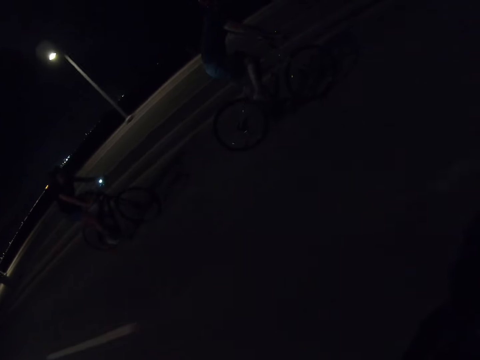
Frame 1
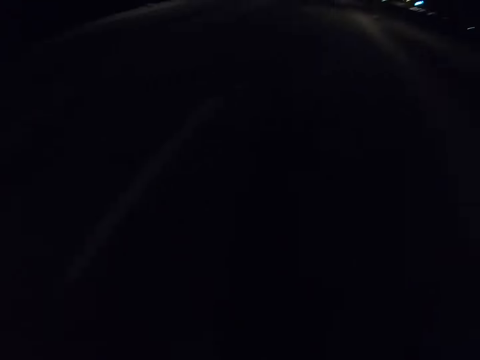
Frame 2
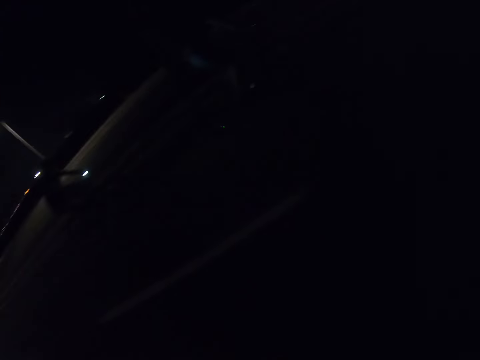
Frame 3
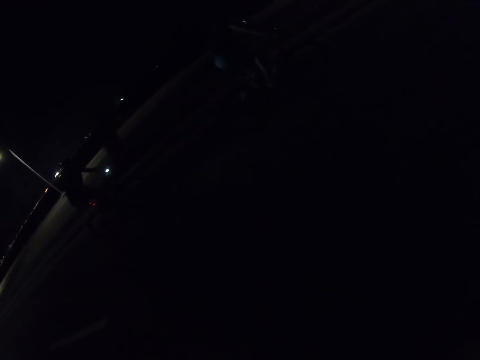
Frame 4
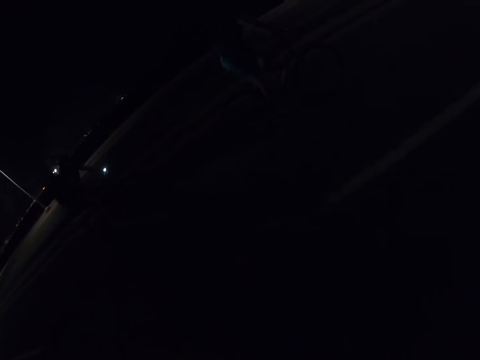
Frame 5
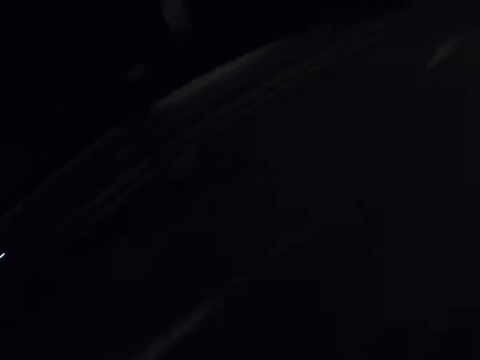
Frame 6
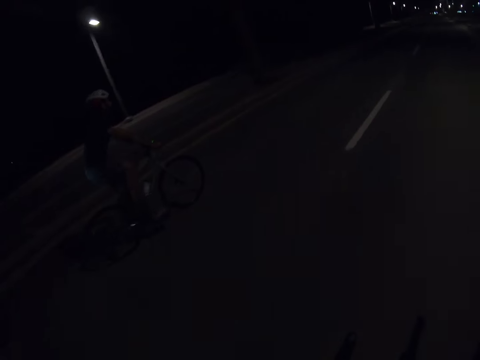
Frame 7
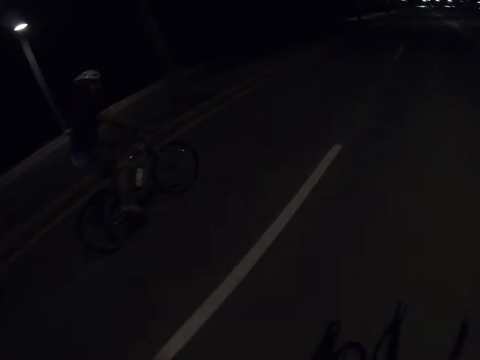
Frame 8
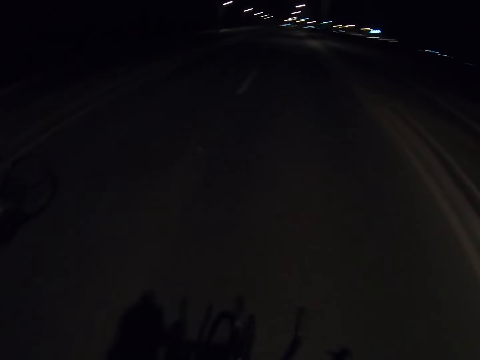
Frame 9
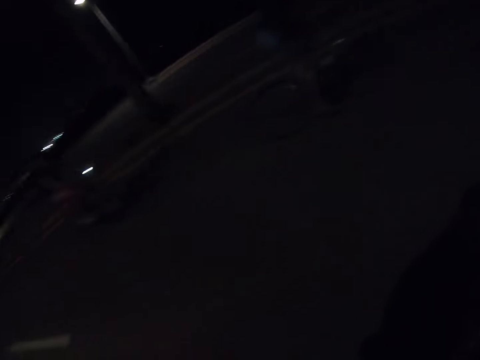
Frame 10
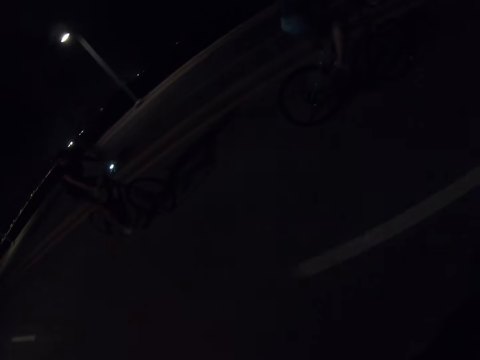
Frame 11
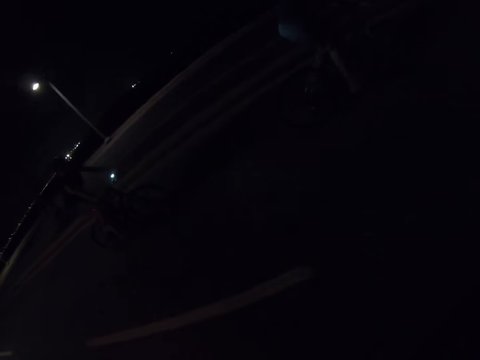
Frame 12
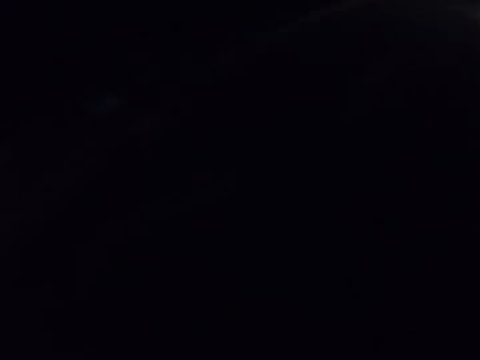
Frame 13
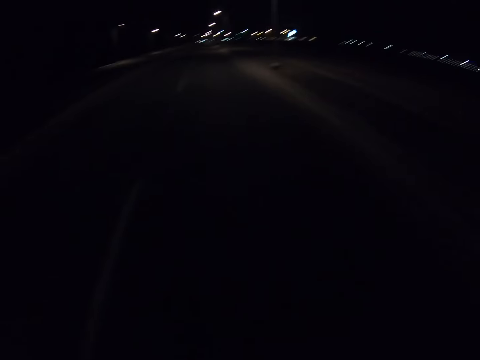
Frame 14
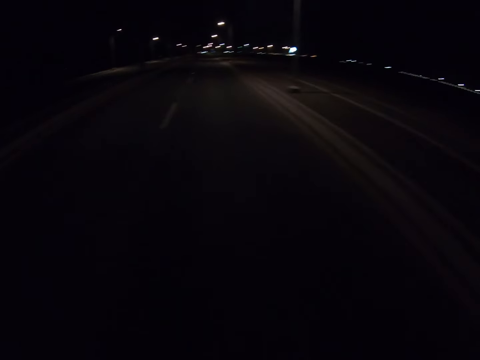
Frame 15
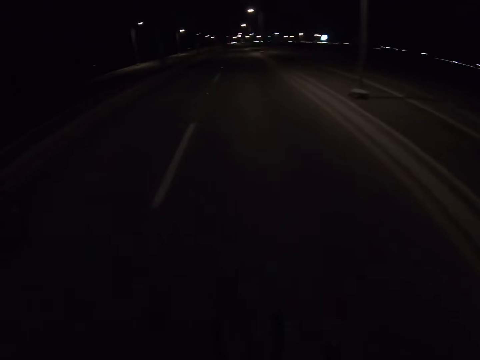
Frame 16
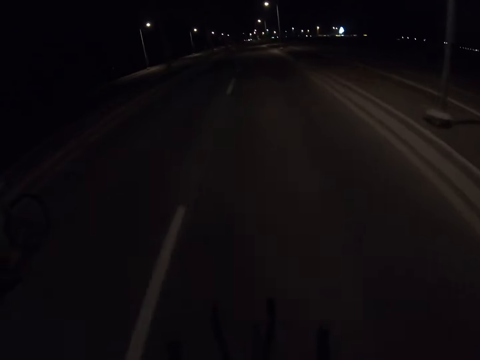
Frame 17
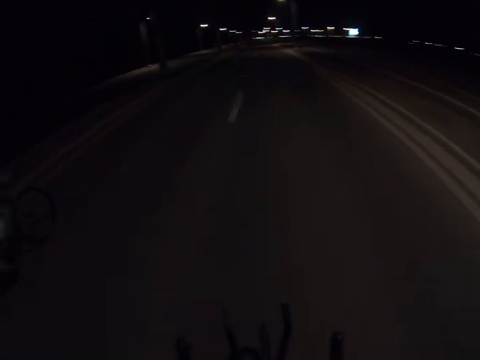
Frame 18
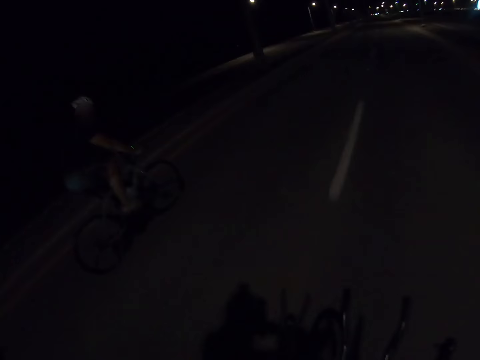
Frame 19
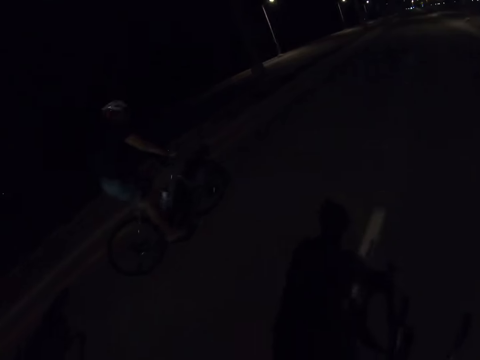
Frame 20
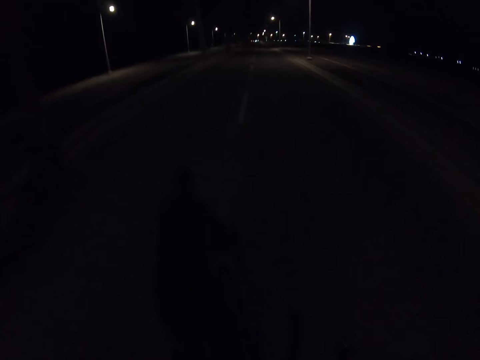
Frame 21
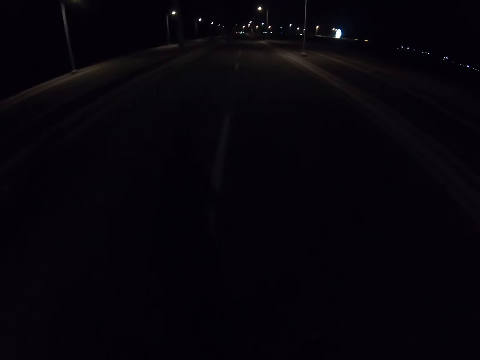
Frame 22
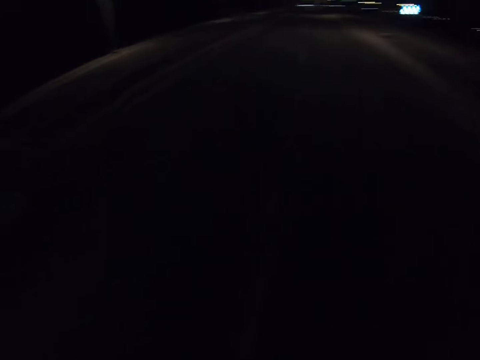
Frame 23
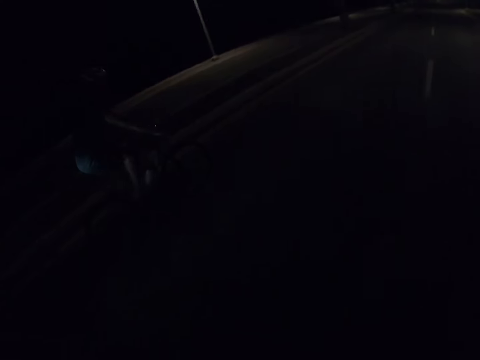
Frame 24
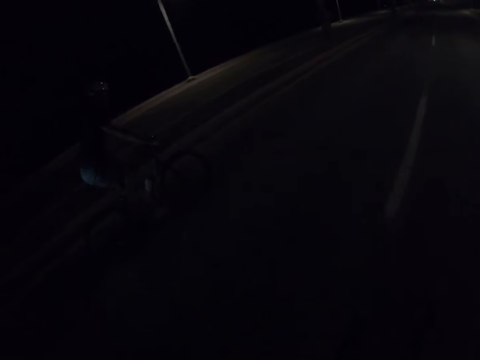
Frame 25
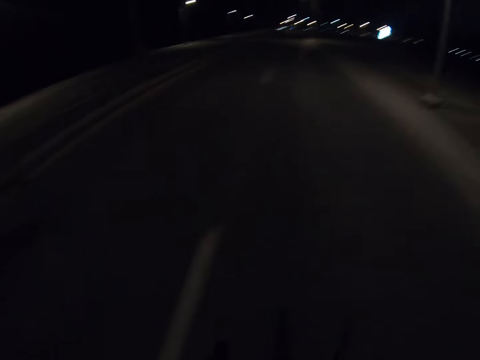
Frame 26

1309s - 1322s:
The camera wearer looks forward.

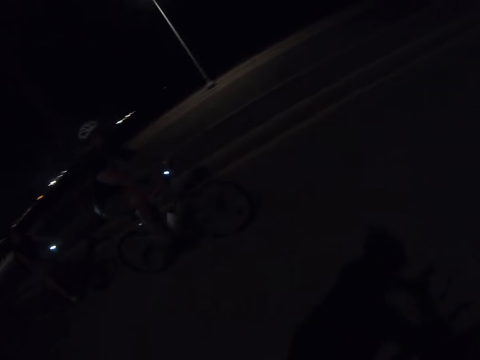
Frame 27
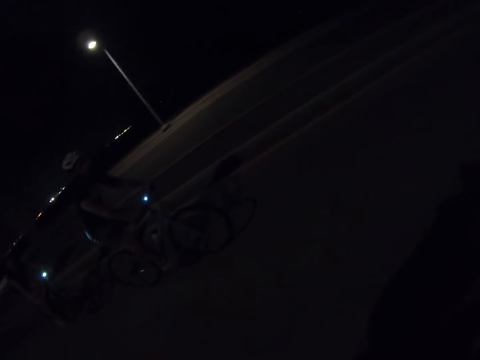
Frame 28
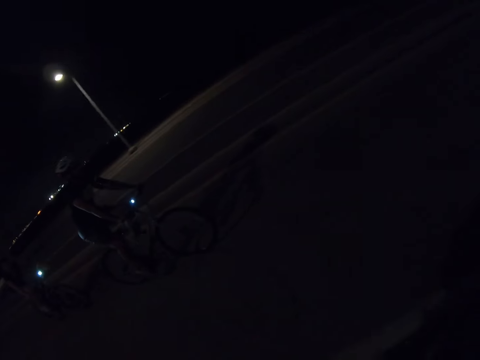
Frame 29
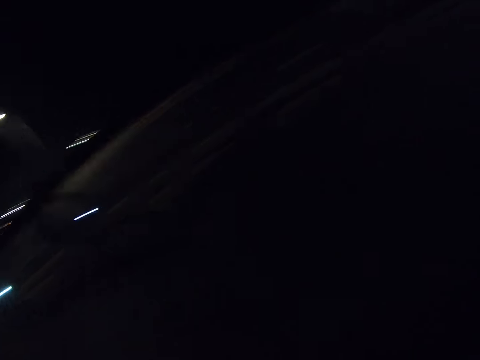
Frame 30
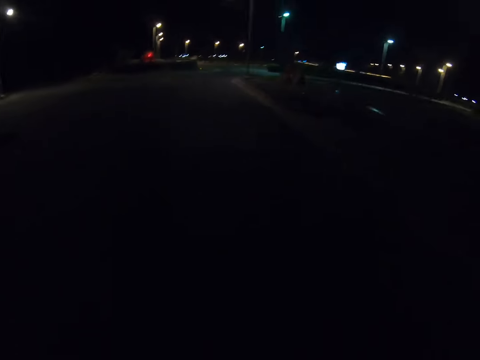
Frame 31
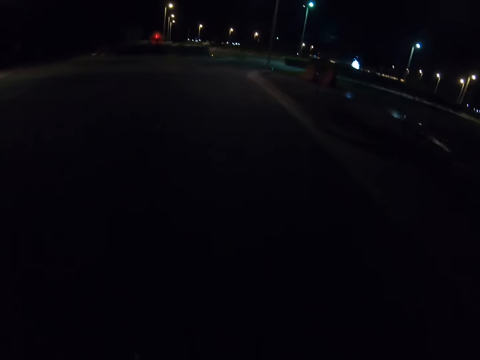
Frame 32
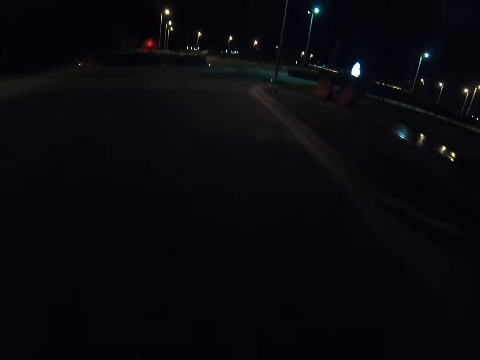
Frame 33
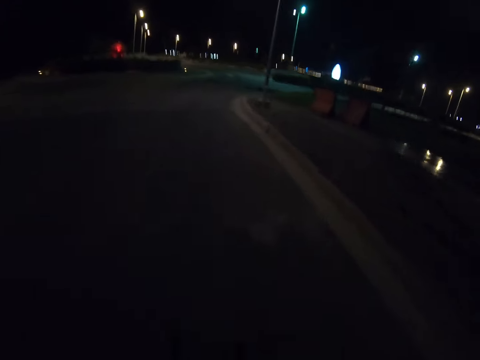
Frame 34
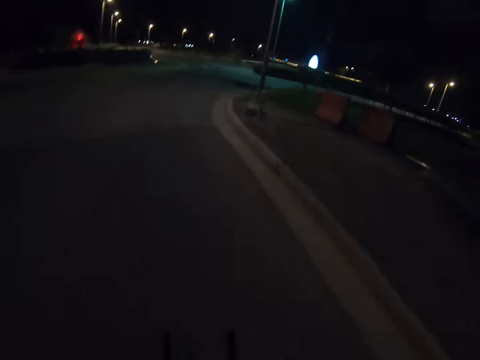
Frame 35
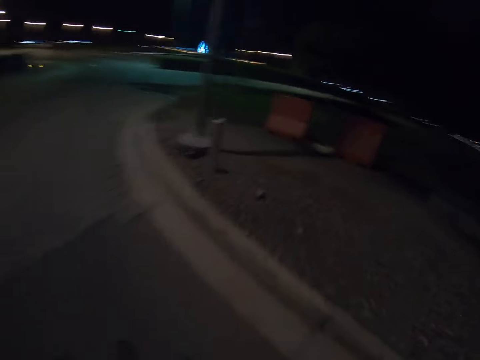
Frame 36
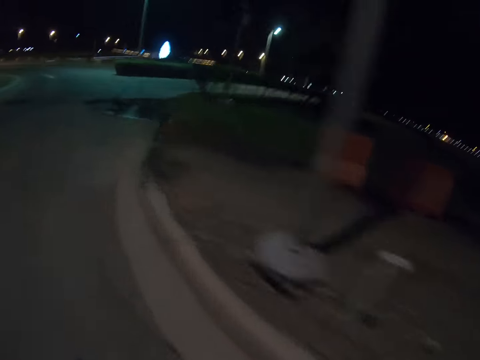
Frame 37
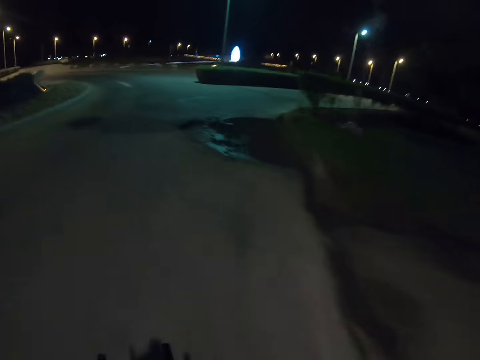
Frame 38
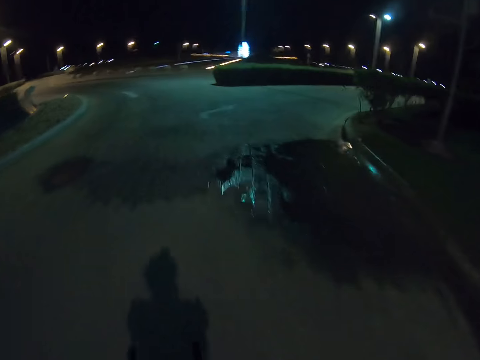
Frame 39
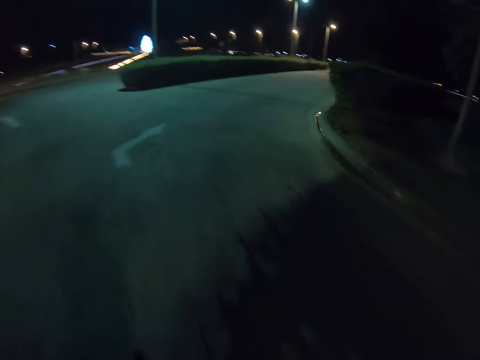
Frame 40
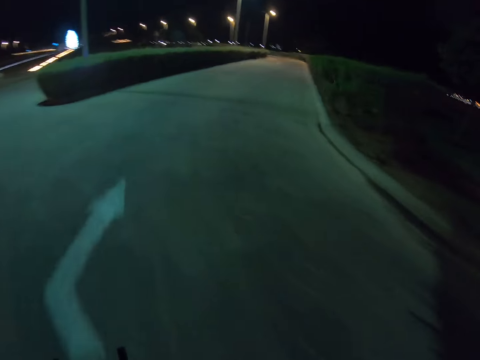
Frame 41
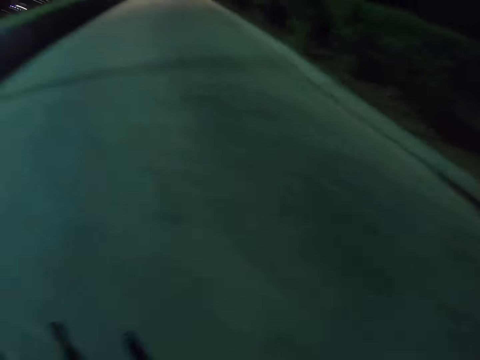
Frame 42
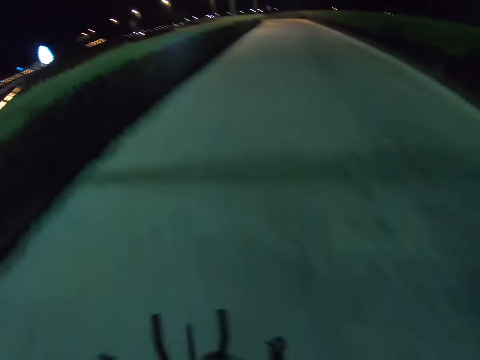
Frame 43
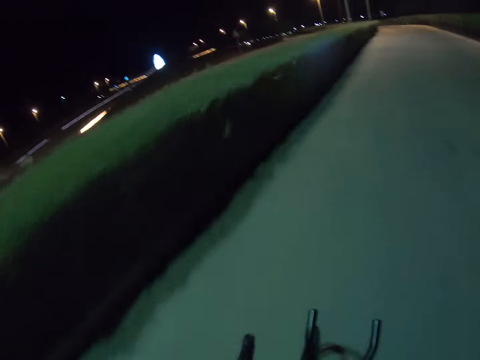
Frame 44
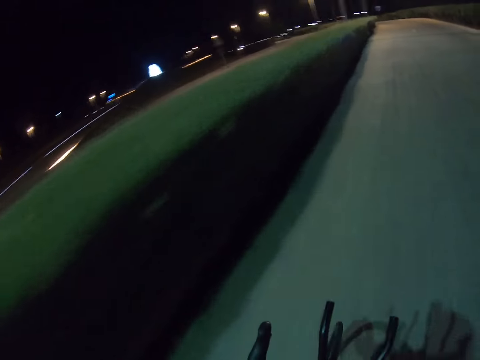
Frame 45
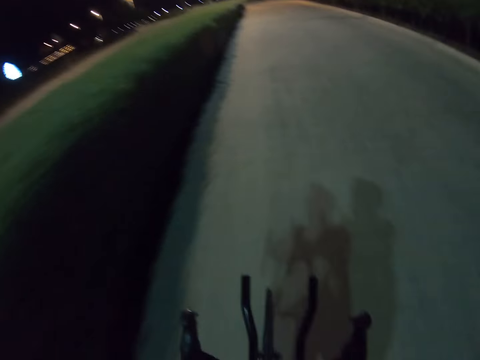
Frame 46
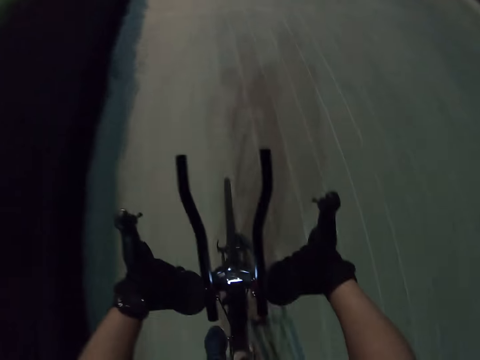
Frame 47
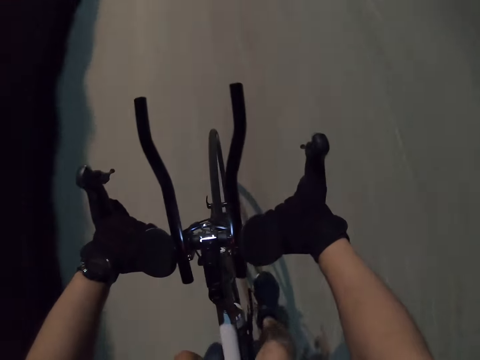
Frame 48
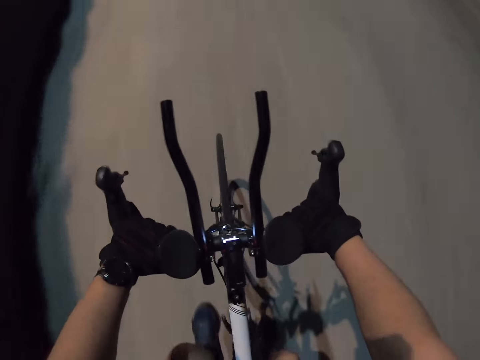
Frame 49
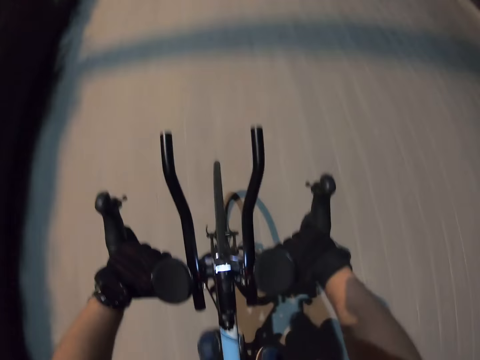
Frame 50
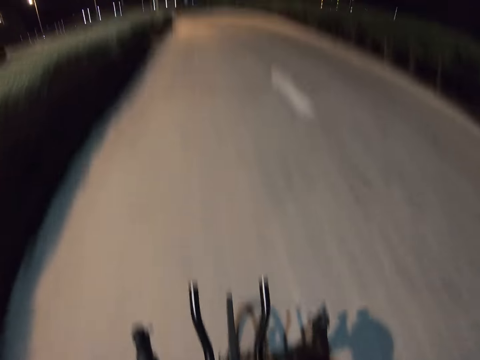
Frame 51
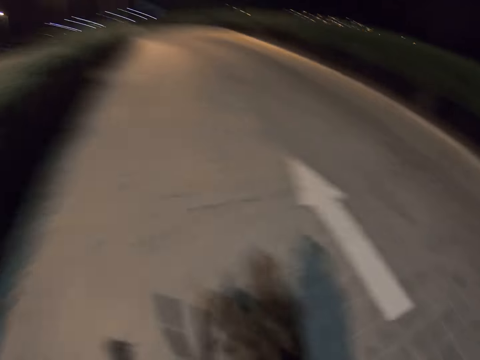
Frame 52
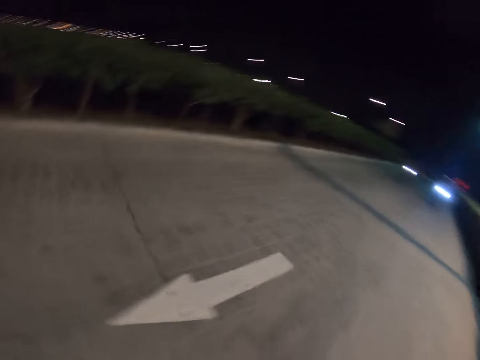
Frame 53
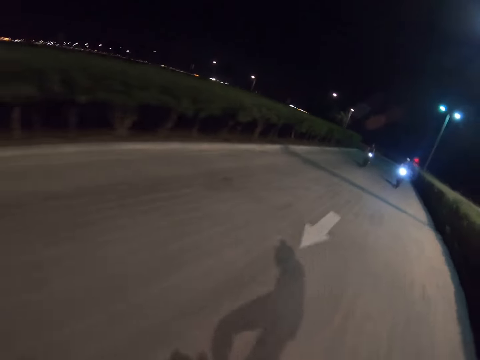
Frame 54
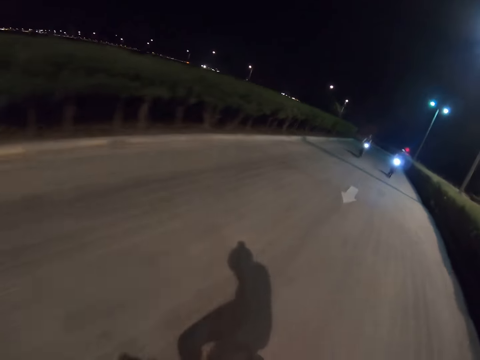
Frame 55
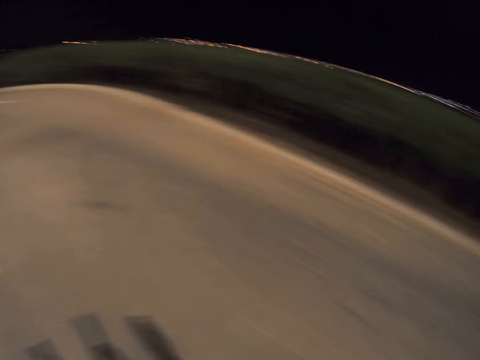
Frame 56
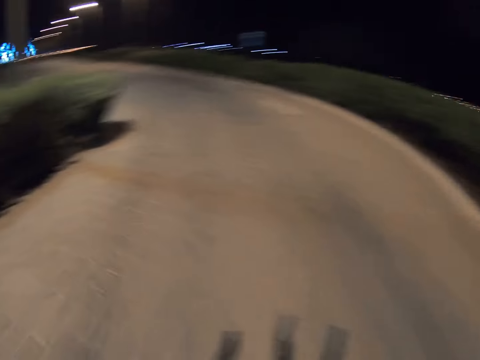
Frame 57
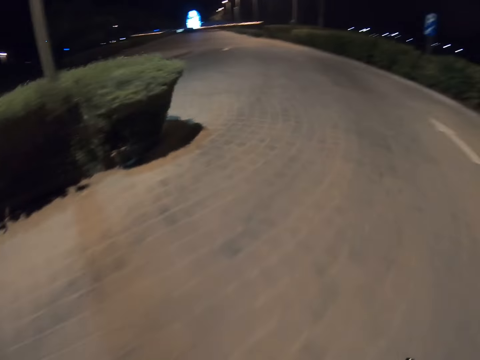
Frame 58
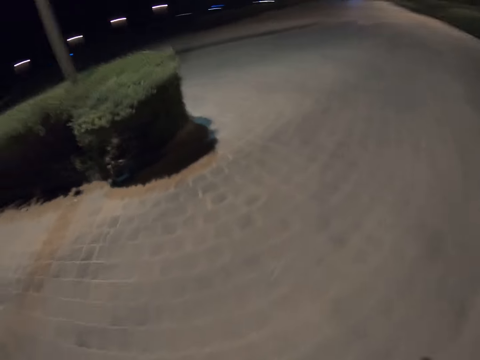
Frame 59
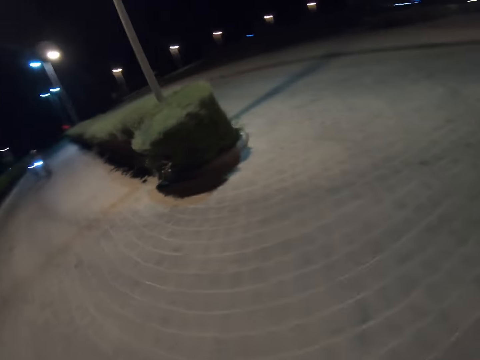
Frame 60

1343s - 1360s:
The camera wearer looks back. They look forward. They look back. They look forward.
